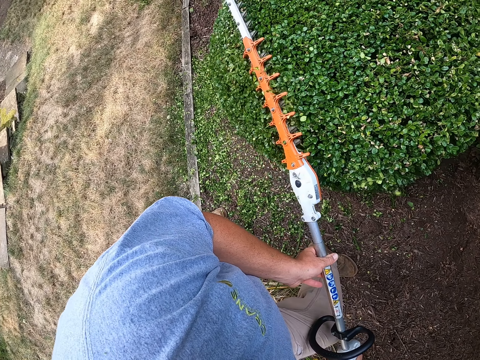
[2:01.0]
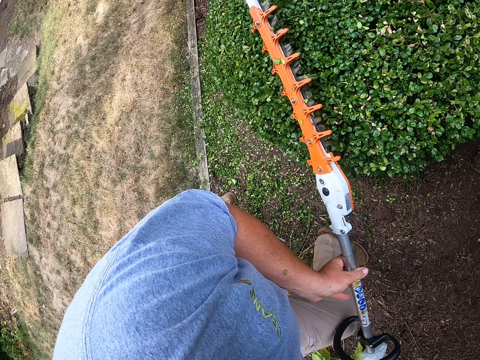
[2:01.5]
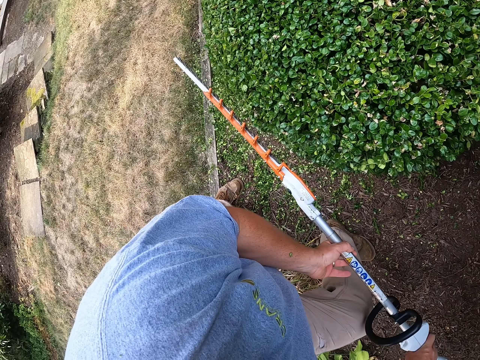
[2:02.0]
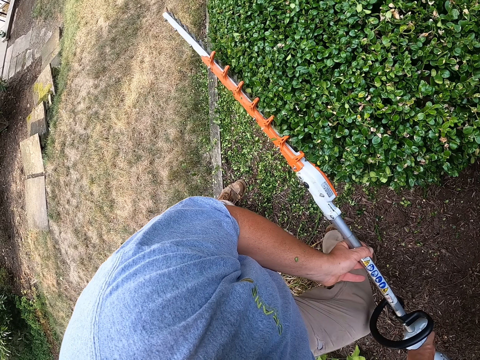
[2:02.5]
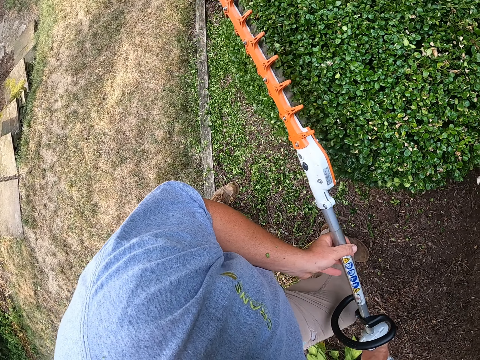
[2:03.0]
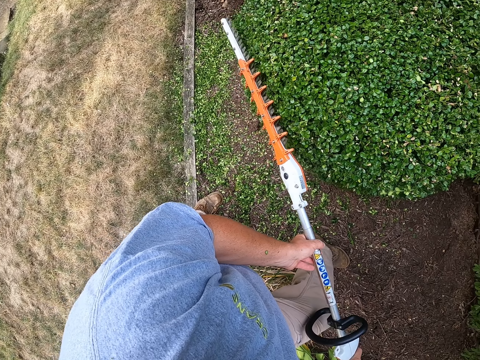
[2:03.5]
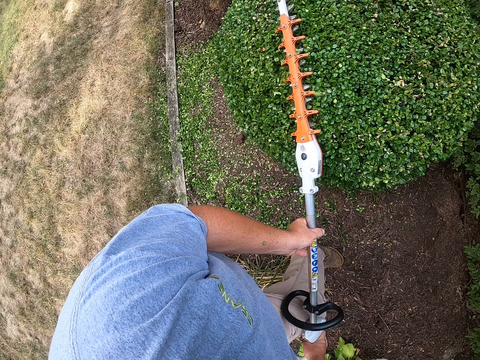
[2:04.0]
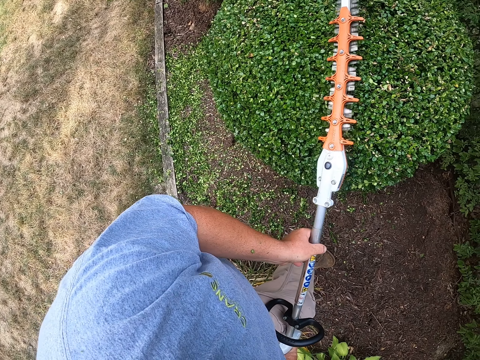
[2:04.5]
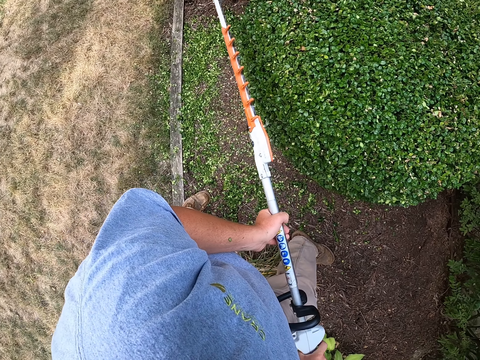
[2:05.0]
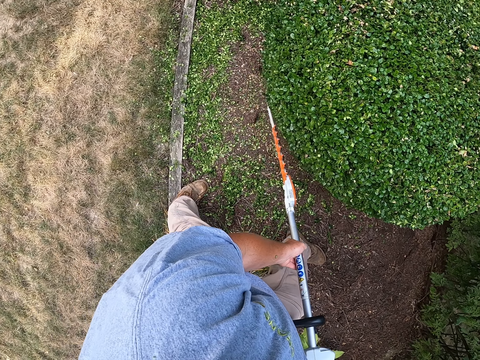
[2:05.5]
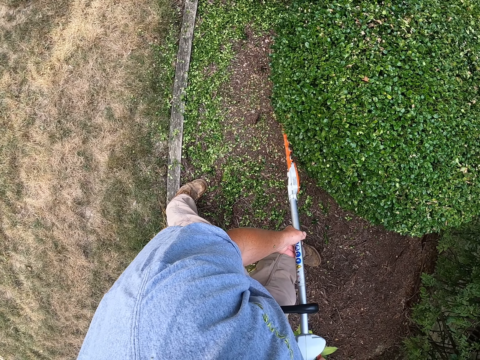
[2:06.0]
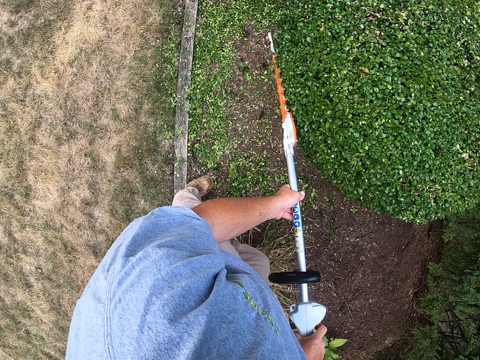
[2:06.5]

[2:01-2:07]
The camera wearer trims a plant.

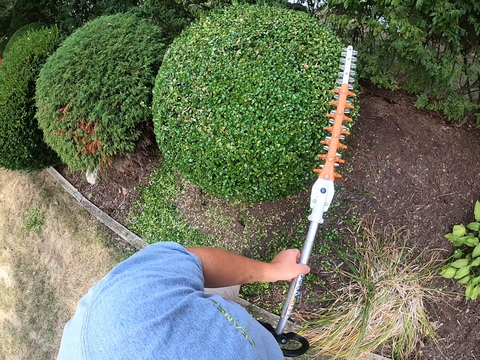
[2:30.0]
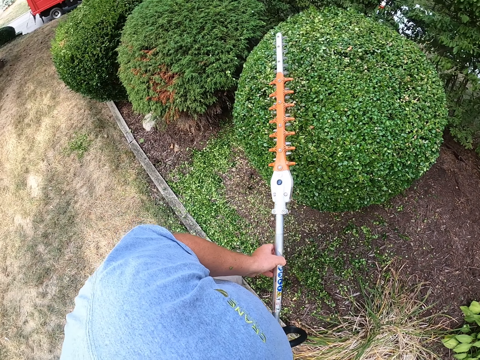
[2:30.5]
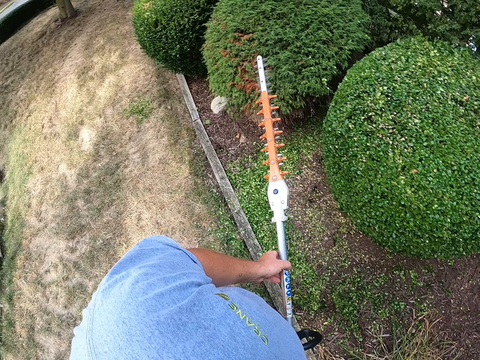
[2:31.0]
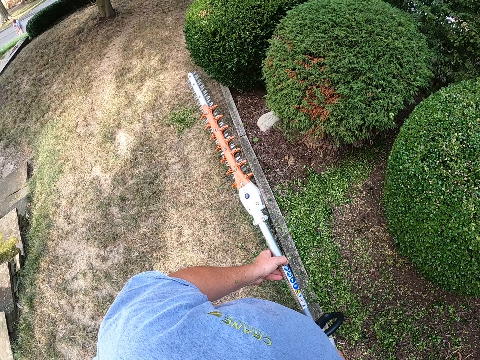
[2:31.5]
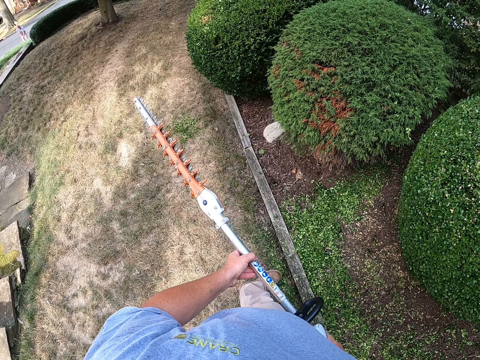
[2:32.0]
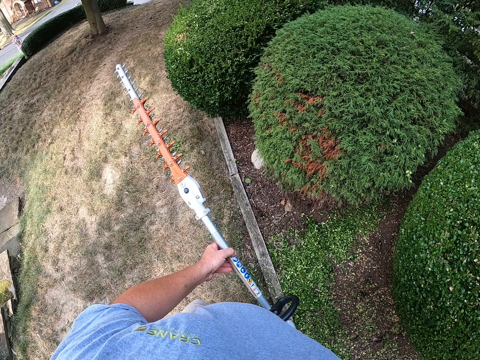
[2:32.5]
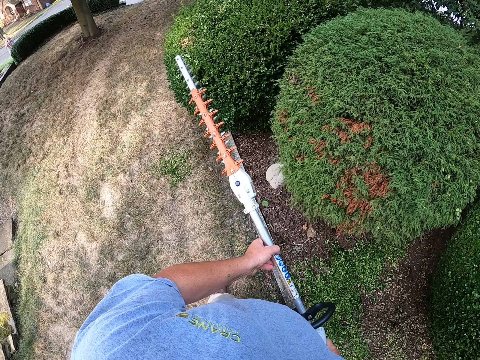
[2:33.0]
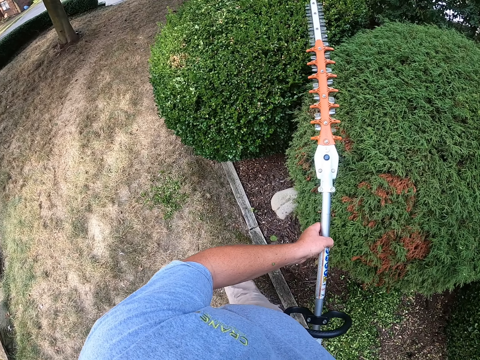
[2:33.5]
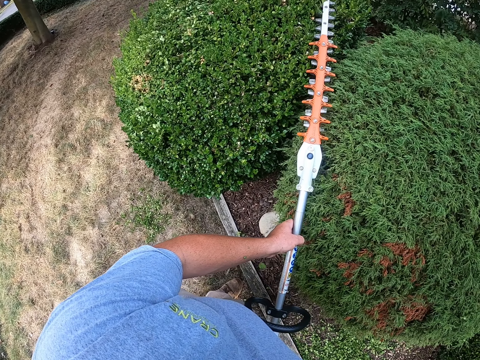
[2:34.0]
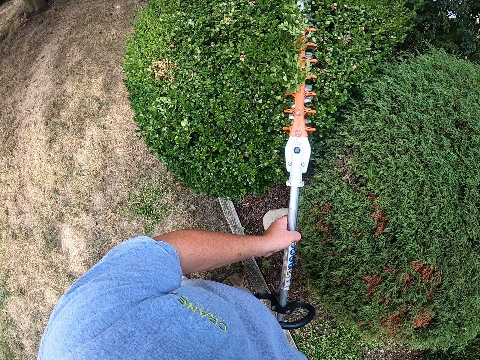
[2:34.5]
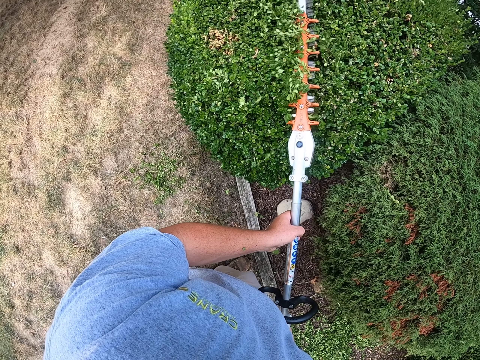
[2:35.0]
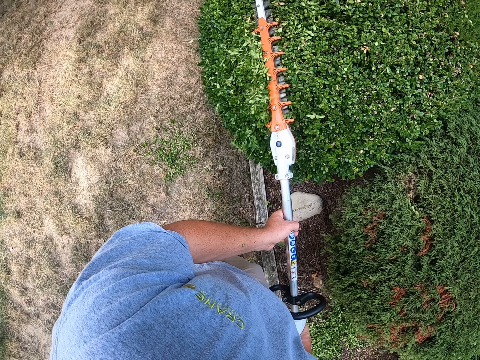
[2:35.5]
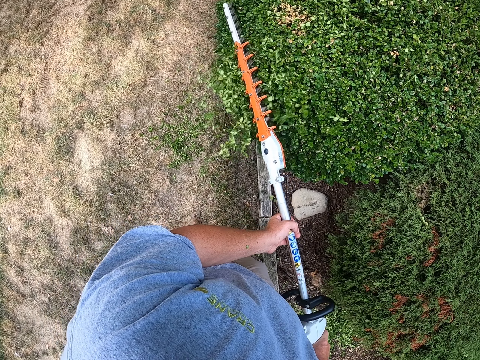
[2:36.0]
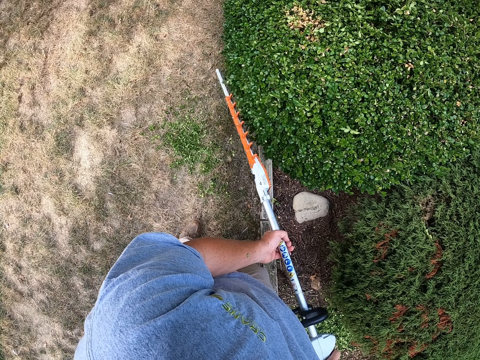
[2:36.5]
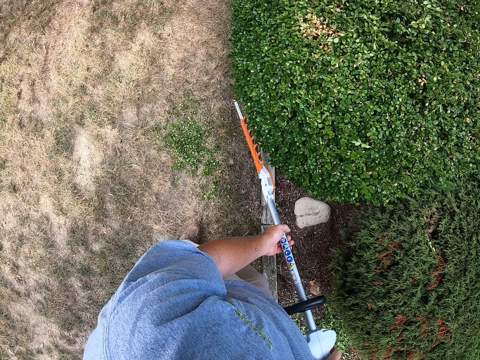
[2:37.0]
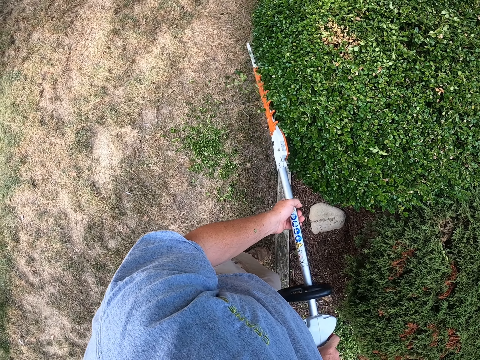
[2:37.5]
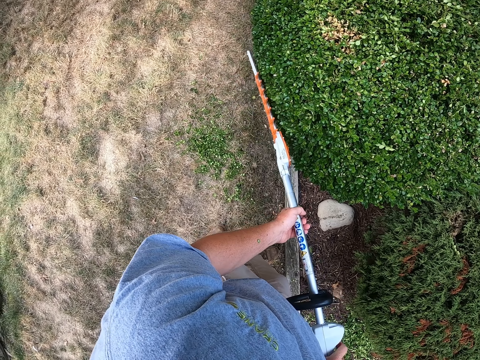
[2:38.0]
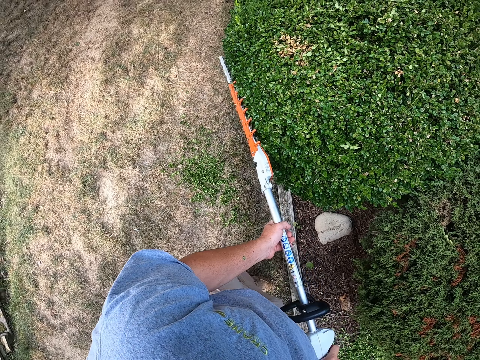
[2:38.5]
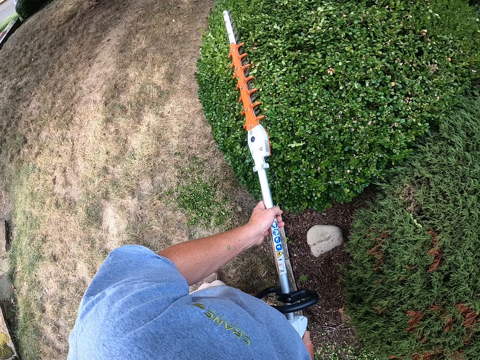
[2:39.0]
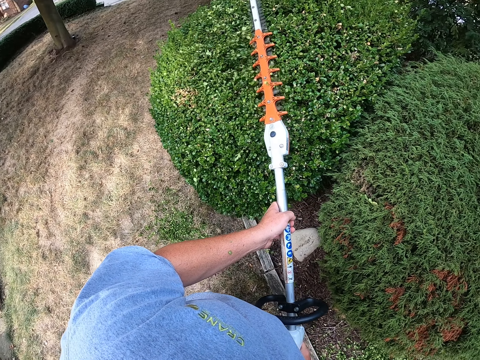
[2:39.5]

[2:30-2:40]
The camera wearer walks to a hedge with the hedge trimmer. They trim the hedge with the hedge trimmer.

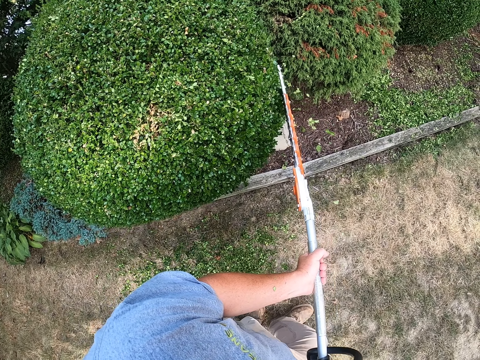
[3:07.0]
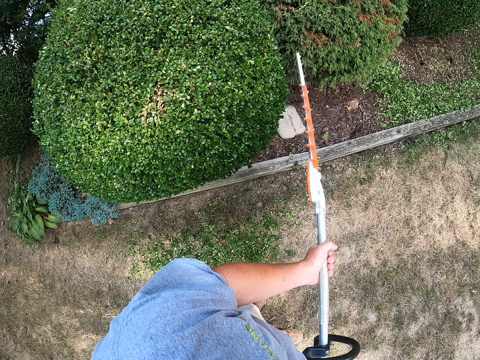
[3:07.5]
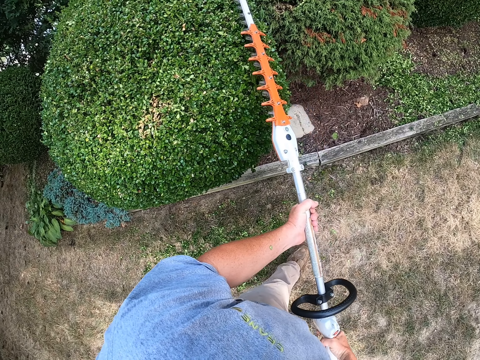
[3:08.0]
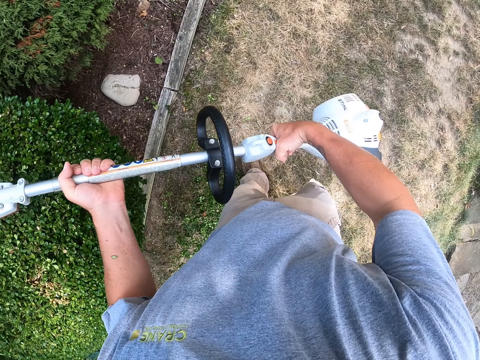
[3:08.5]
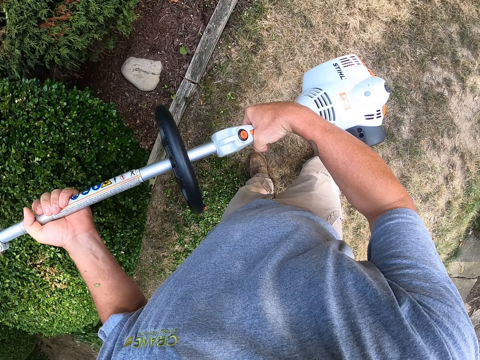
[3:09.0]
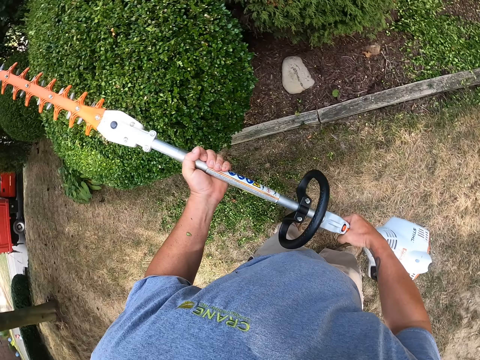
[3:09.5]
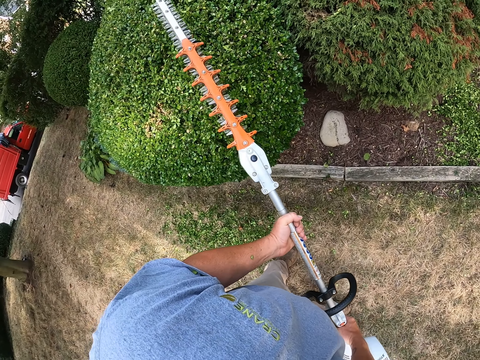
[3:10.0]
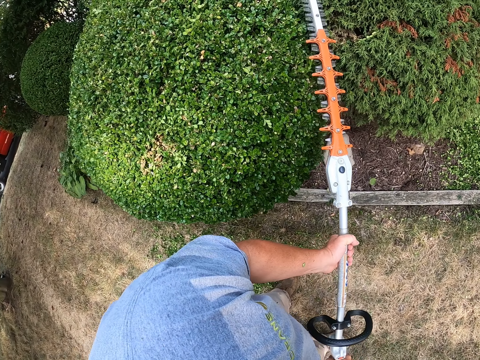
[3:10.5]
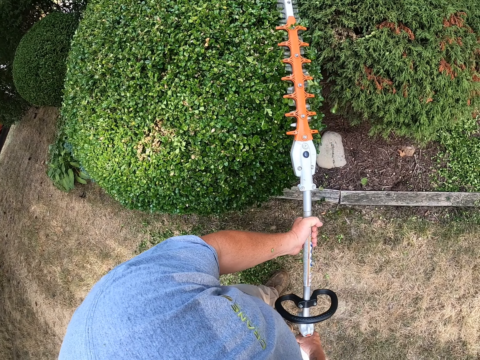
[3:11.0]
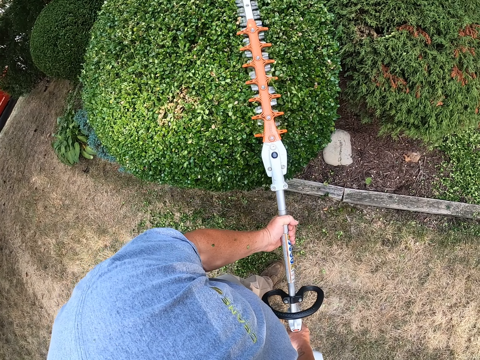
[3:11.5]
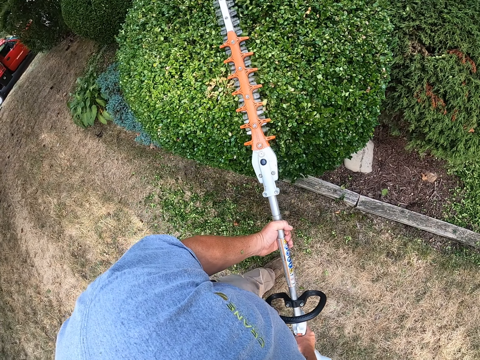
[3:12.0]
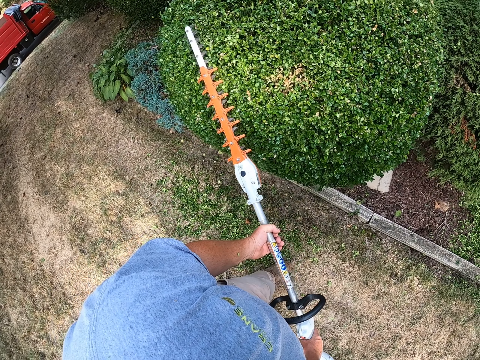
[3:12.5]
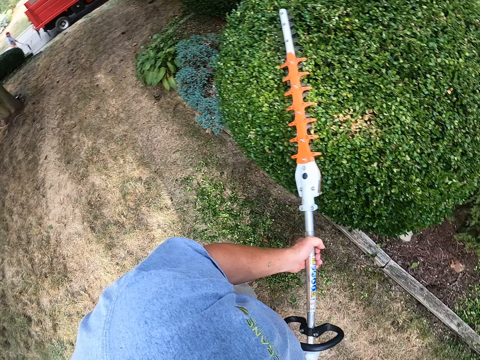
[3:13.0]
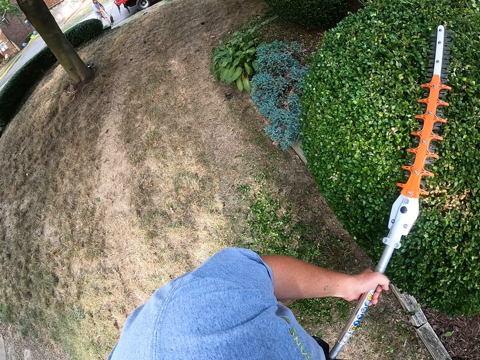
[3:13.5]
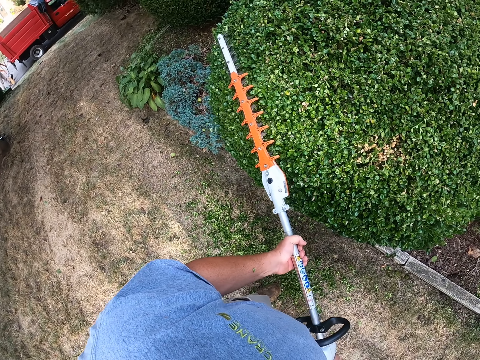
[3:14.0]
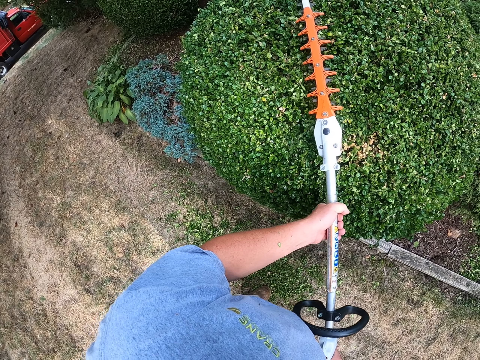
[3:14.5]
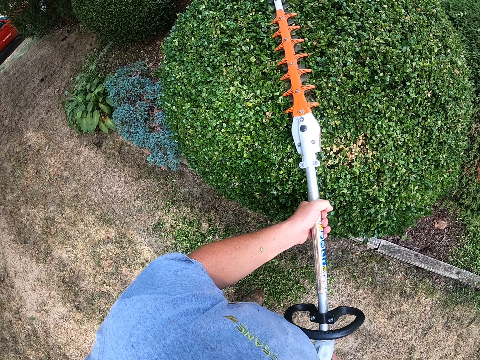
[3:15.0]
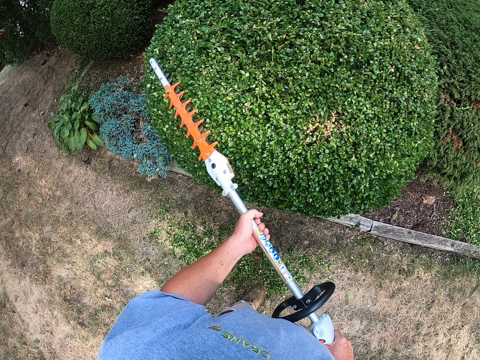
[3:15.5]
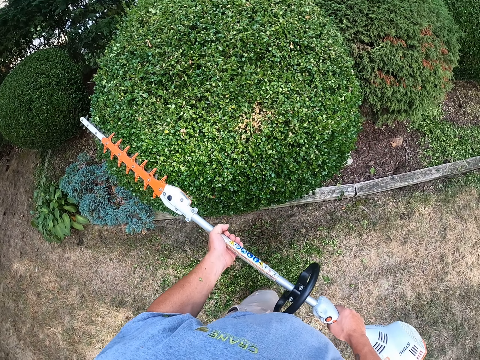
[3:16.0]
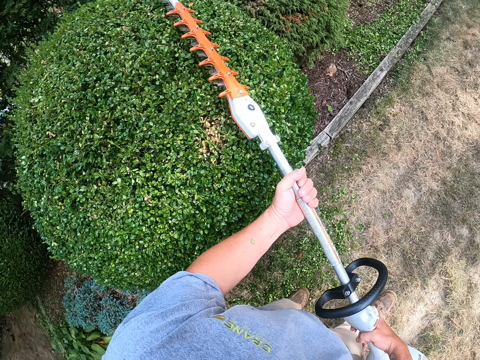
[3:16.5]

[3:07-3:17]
The camera wearer looks around. They trim a plant.
